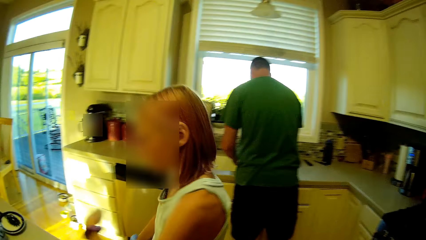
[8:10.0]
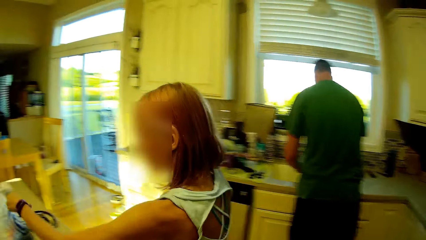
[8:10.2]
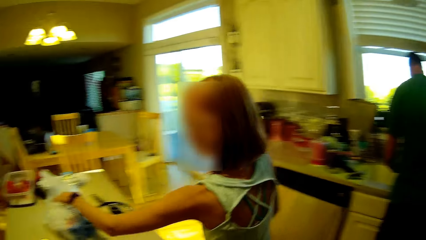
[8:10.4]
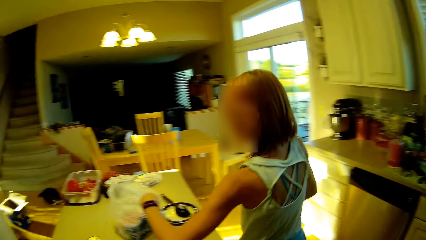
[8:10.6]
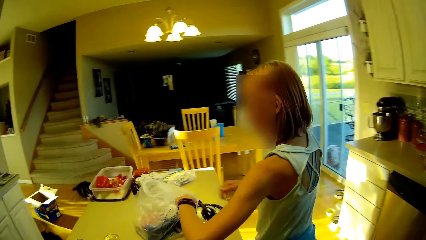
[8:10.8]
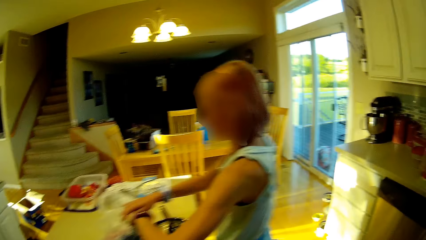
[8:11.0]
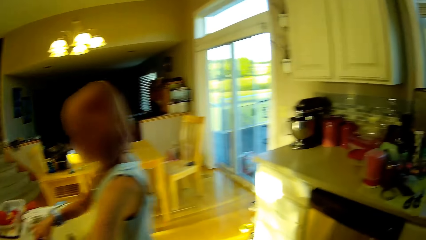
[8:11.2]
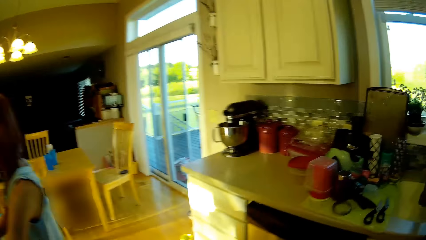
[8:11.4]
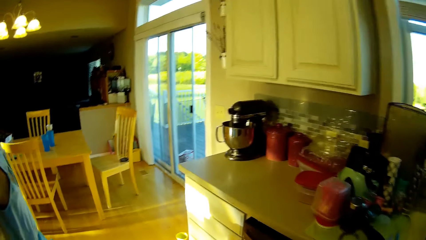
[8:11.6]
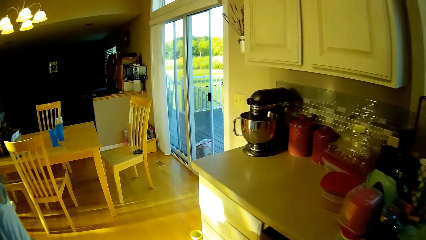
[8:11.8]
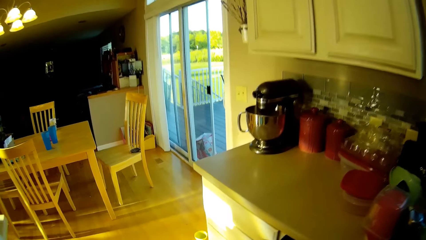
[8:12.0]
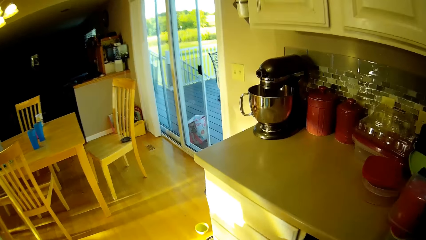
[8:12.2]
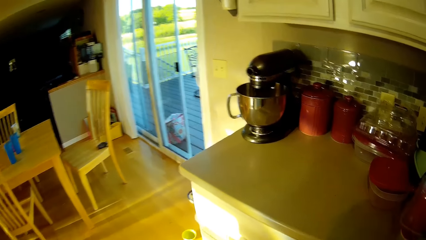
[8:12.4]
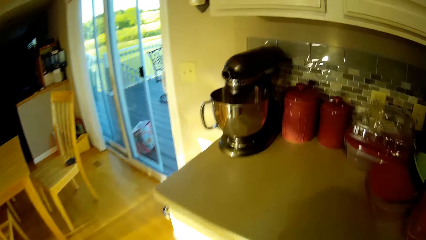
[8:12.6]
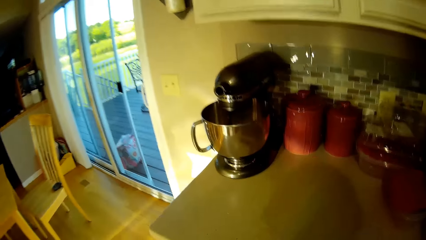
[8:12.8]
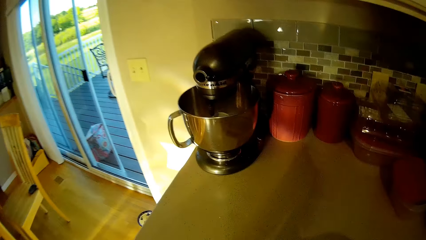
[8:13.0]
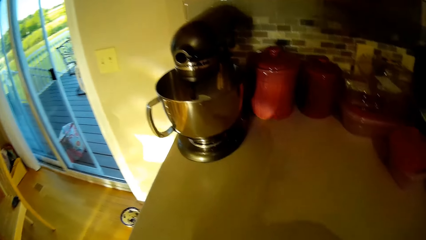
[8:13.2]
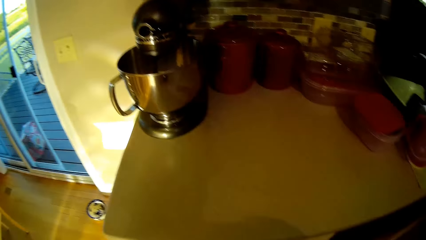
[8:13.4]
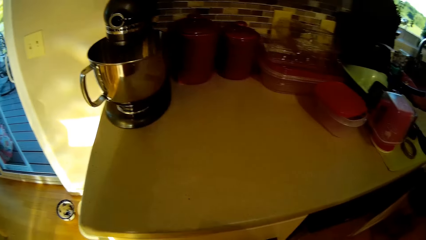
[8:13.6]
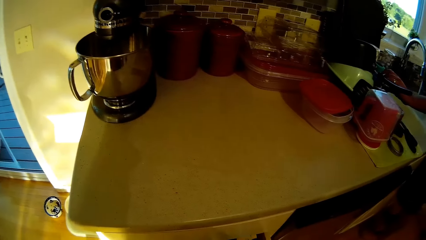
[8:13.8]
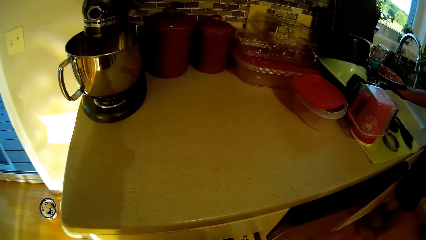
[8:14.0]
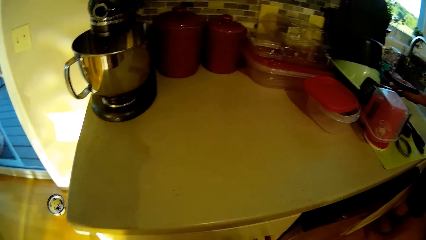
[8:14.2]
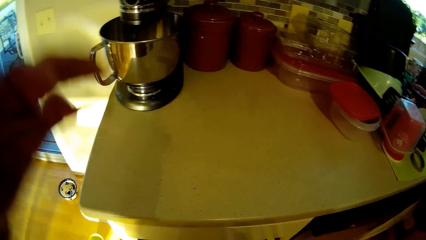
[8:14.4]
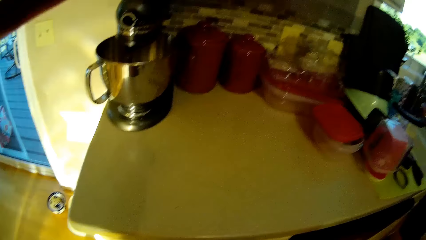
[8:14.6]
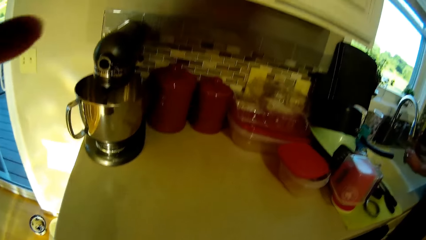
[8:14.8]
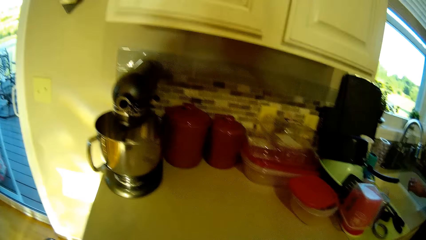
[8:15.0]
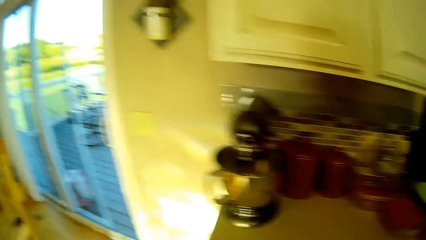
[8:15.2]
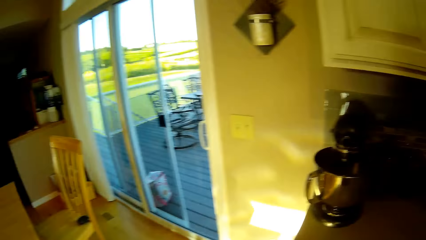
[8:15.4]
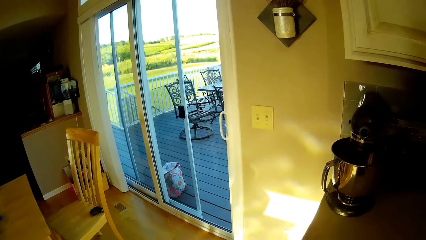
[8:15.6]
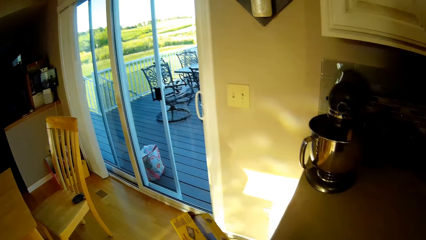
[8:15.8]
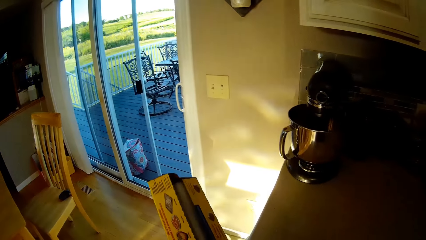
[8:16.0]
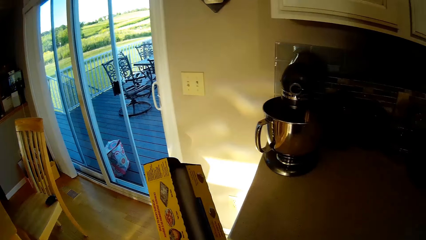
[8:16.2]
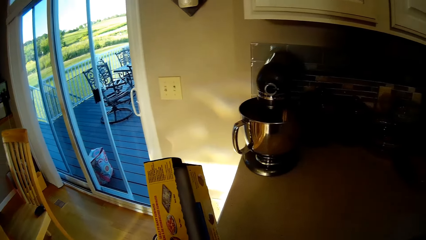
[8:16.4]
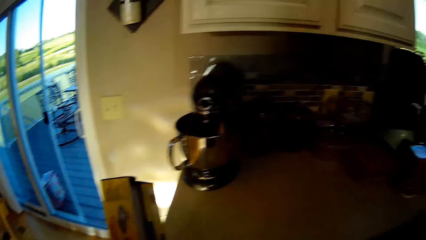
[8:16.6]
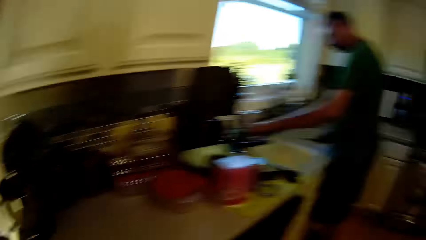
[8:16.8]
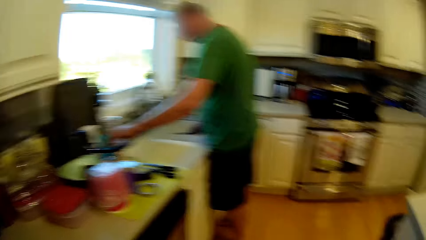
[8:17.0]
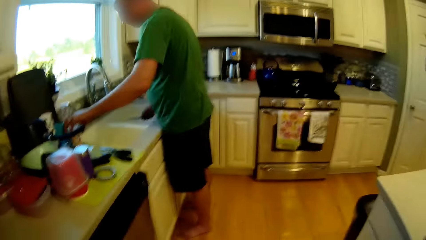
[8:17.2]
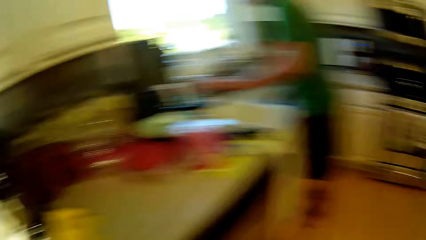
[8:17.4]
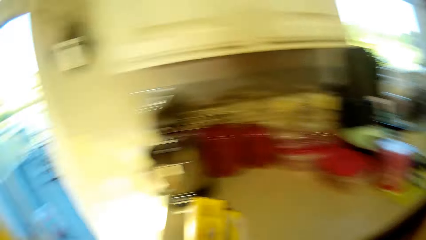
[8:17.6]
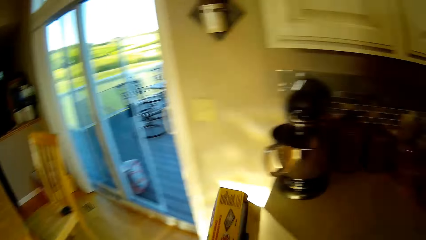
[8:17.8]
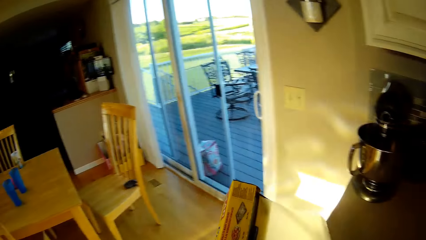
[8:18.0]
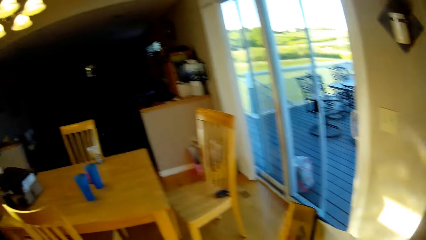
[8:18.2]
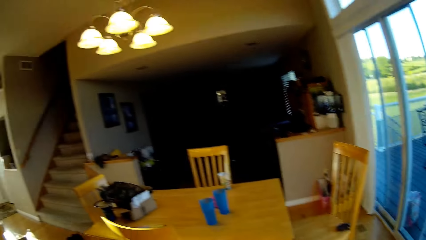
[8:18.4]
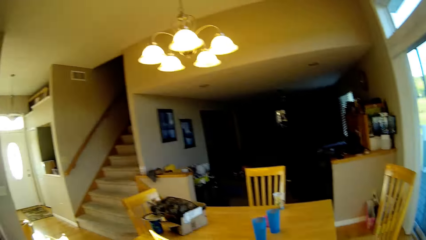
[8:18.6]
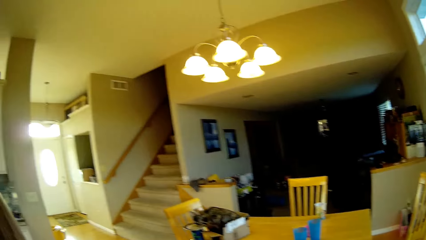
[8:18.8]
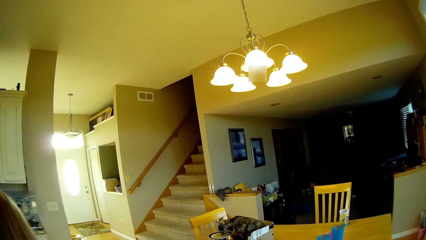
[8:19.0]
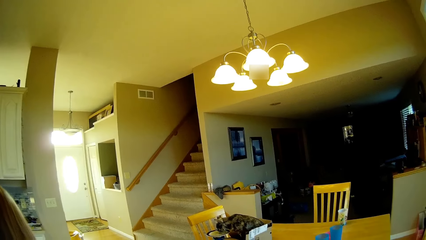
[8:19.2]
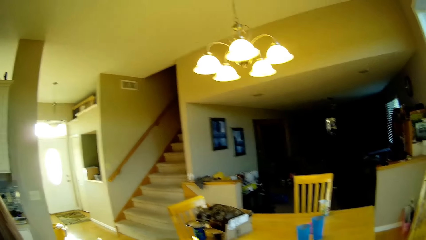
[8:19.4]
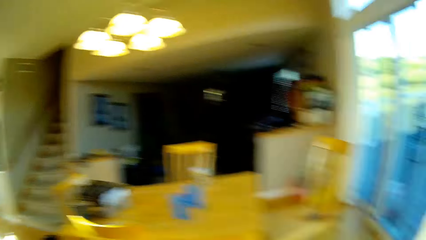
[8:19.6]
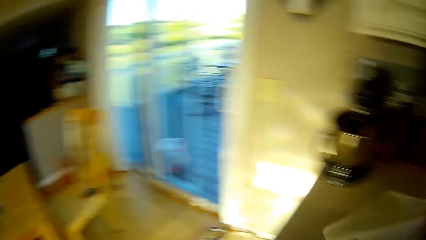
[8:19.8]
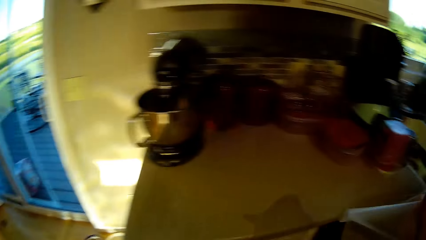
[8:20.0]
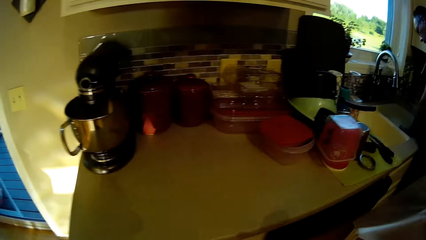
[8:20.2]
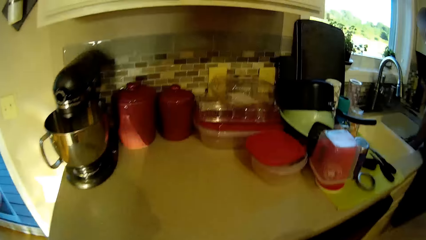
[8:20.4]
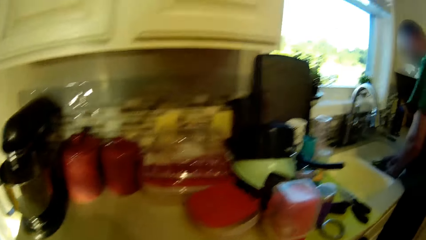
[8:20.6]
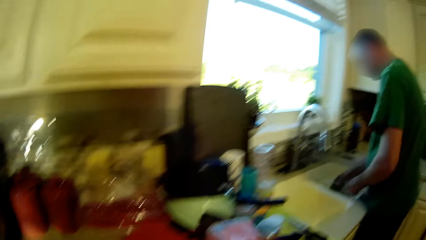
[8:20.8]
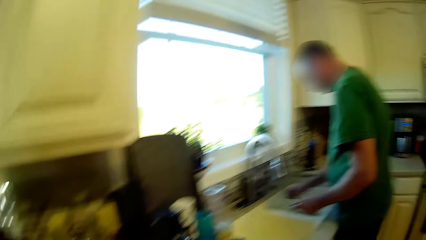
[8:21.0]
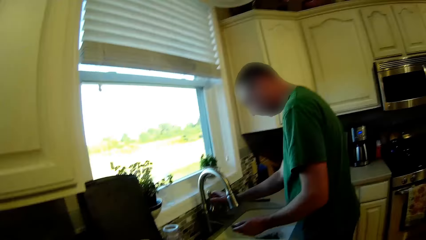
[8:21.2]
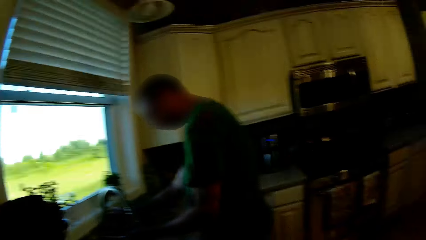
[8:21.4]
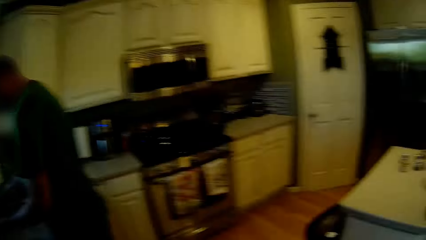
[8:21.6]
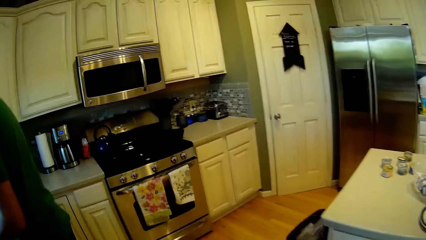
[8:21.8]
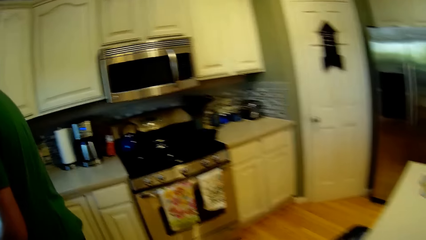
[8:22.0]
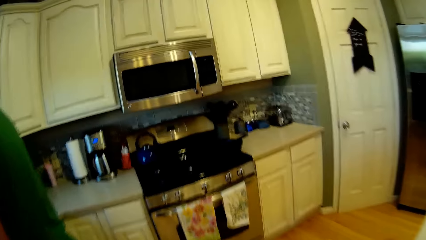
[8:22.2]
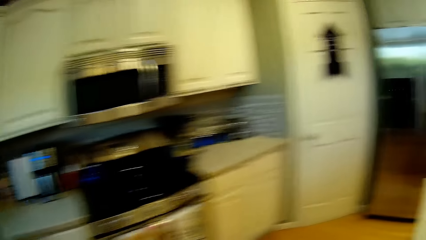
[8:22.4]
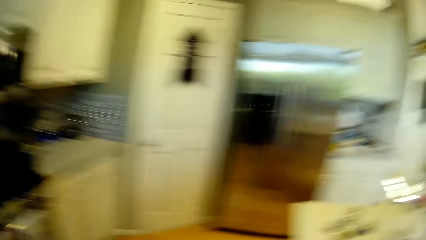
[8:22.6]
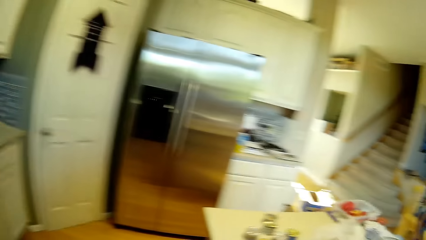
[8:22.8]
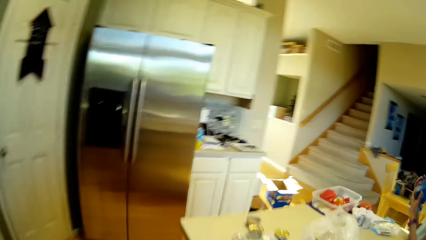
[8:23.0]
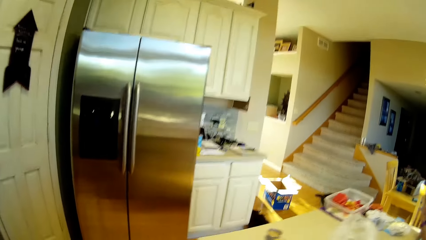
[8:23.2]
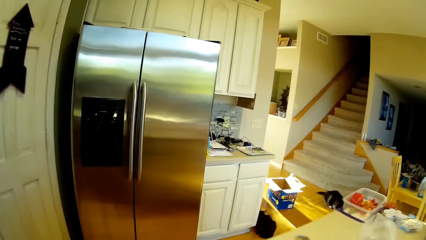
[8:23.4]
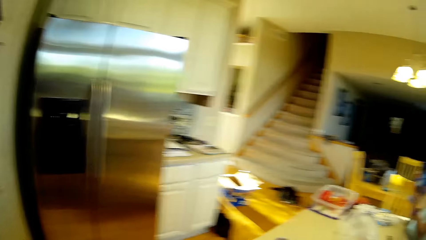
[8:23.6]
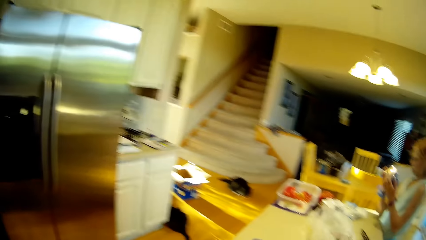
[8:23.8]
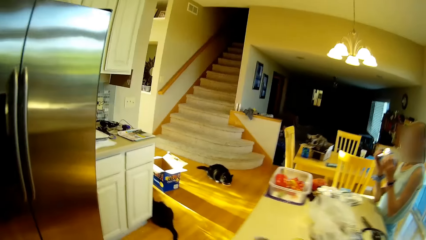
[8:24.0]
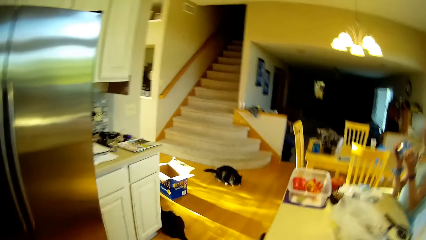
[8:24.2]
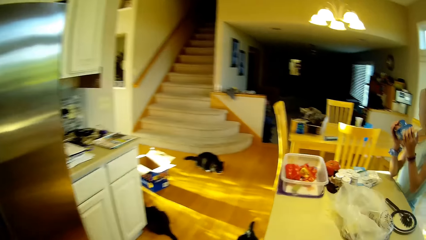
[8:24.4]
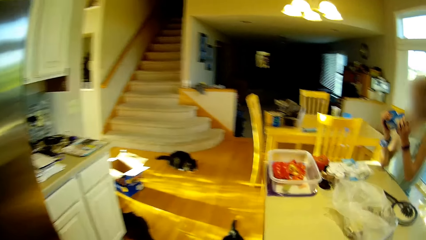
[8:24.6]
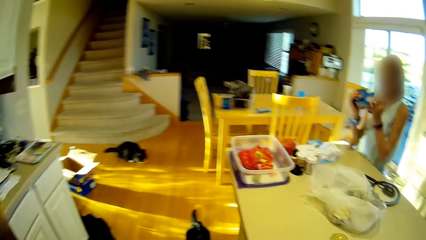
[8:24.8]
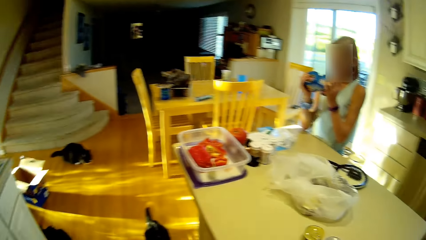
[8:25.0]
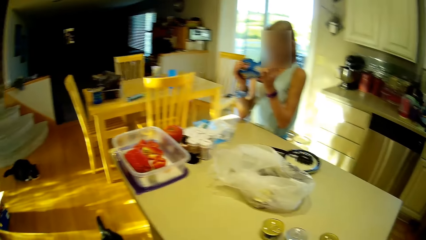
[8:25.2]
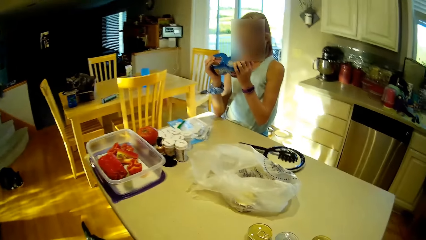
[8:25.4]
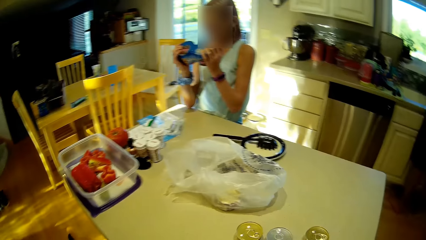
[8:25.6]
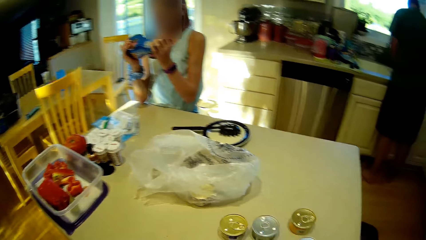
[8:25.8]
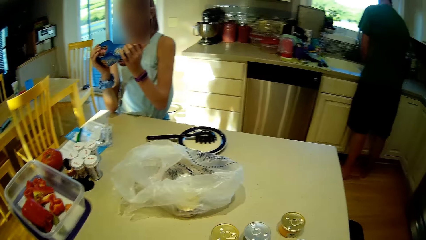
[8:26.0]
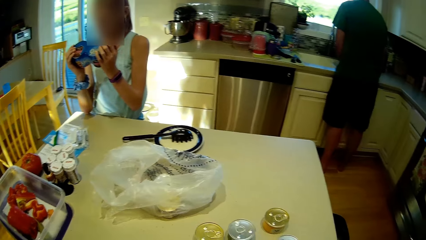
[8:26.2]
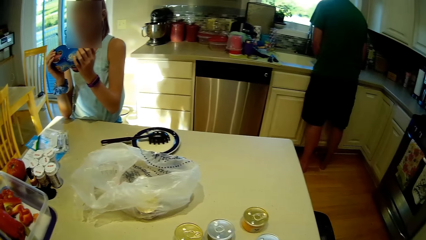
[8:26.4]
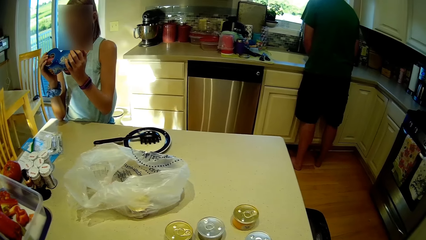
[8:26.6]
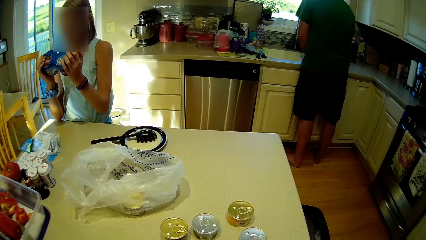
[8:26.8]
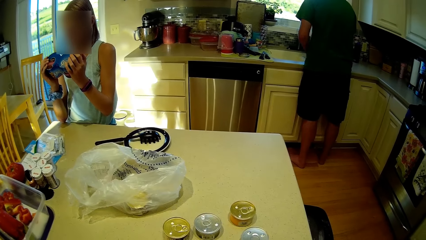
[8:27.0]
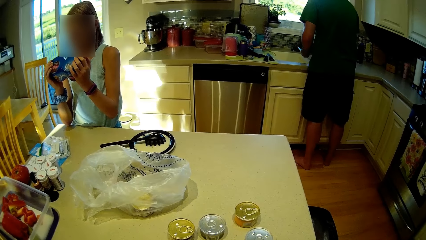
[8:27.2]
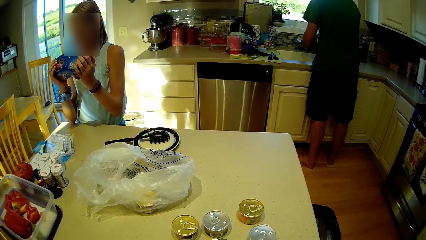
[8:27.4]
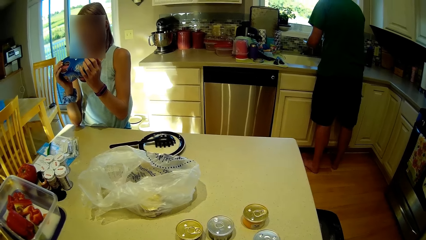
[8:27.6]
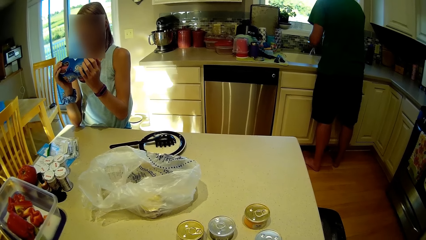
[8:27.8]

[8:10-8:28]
A person looks around. The camera wearer walks around. The person walks around. Another person rinses utensils. The camera wearer pulls the drawer. They look around. They adjust the camera. They hold the box. They walk around. The first person looks around and stares at the tin.
